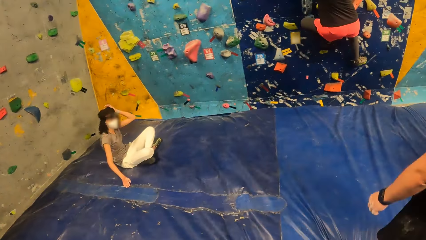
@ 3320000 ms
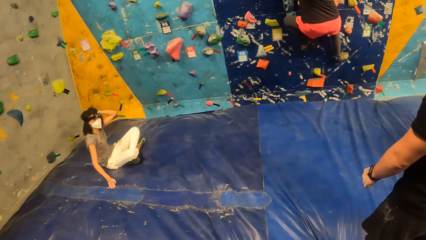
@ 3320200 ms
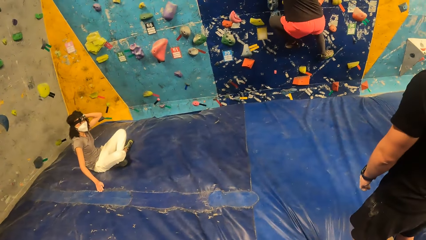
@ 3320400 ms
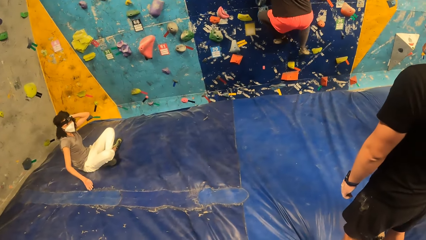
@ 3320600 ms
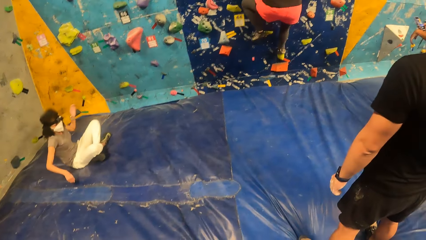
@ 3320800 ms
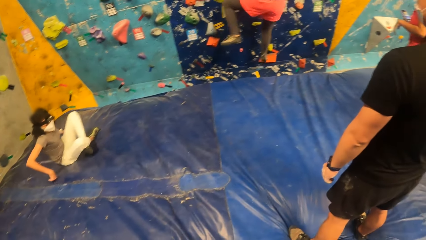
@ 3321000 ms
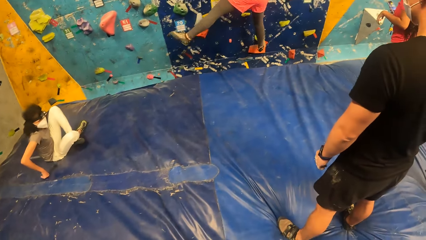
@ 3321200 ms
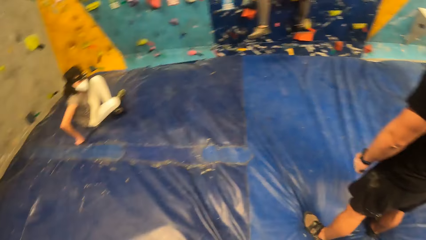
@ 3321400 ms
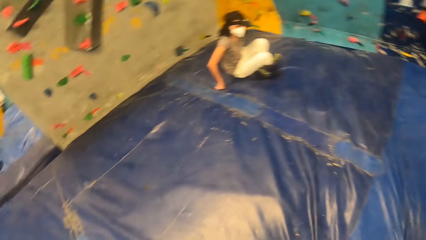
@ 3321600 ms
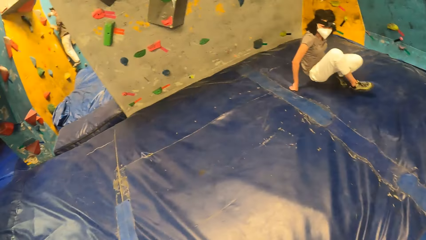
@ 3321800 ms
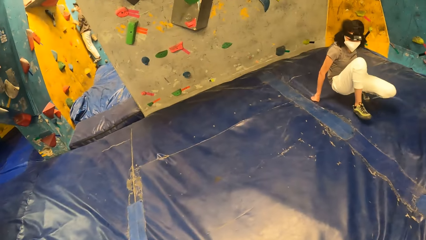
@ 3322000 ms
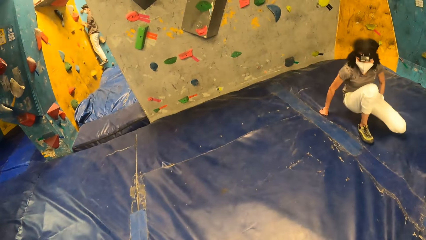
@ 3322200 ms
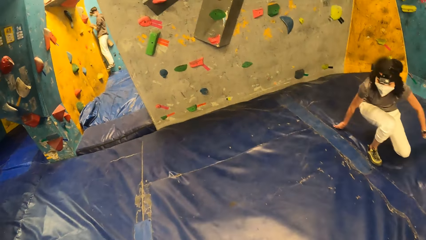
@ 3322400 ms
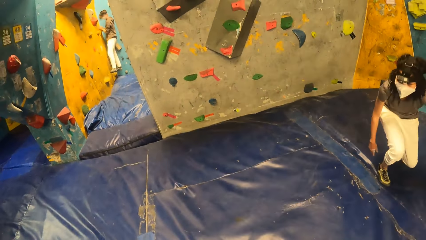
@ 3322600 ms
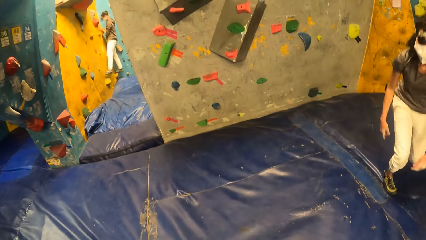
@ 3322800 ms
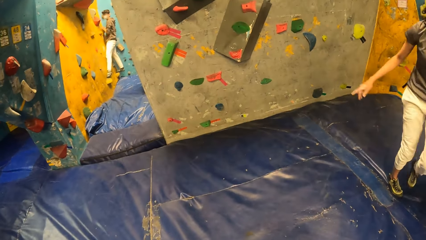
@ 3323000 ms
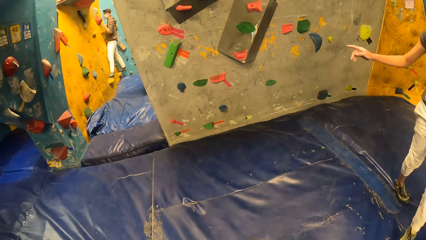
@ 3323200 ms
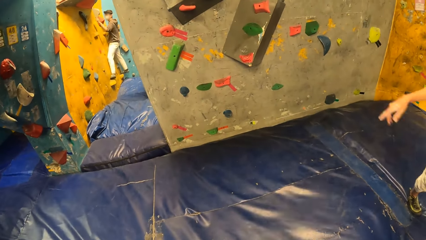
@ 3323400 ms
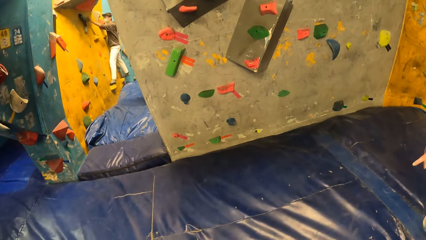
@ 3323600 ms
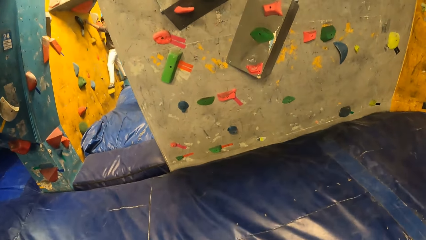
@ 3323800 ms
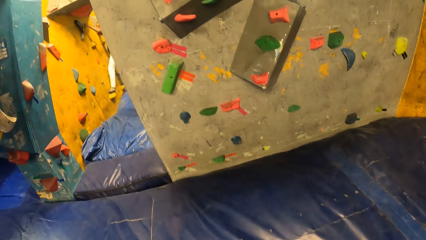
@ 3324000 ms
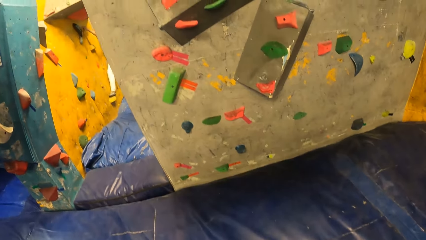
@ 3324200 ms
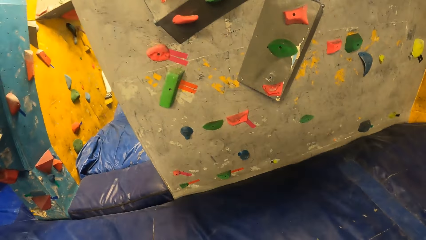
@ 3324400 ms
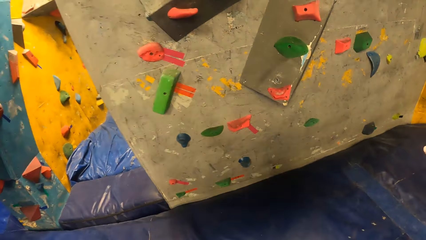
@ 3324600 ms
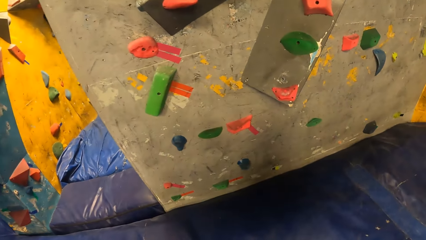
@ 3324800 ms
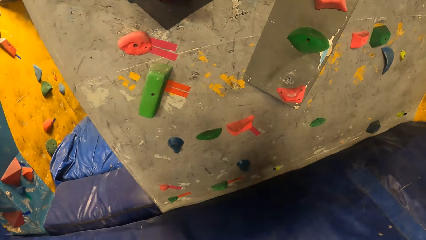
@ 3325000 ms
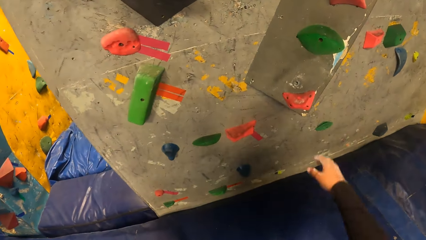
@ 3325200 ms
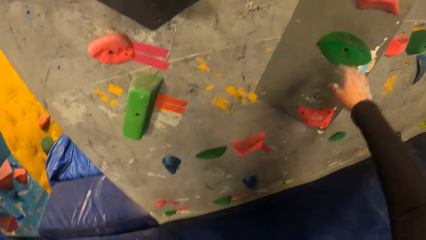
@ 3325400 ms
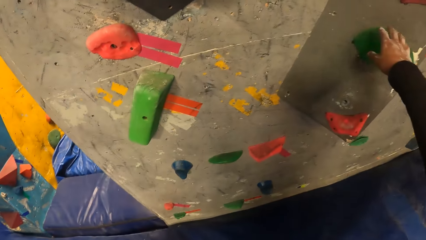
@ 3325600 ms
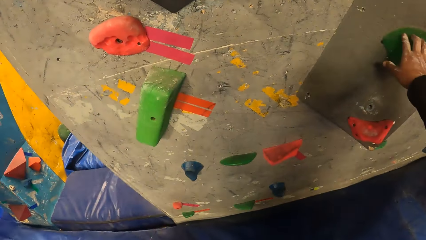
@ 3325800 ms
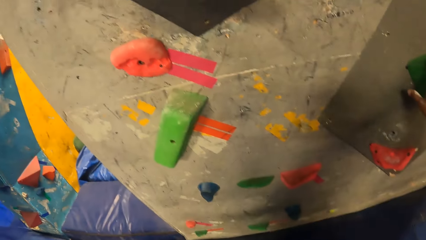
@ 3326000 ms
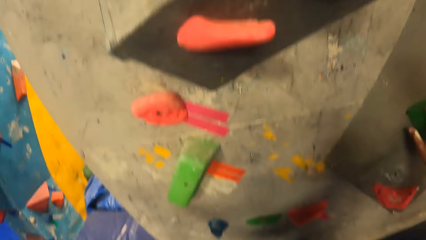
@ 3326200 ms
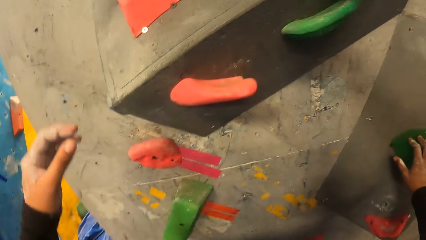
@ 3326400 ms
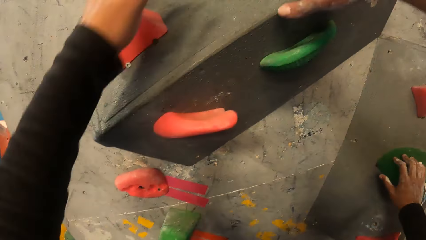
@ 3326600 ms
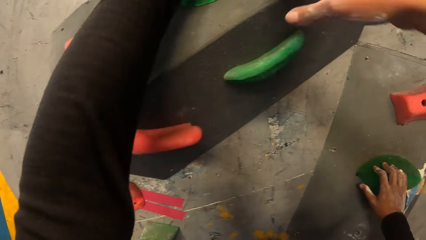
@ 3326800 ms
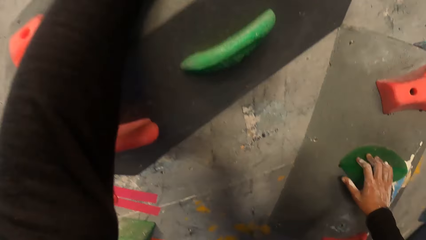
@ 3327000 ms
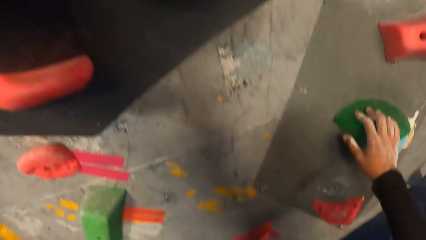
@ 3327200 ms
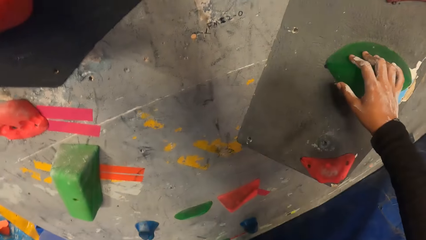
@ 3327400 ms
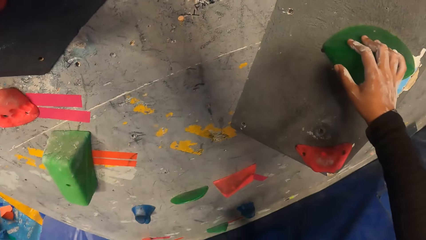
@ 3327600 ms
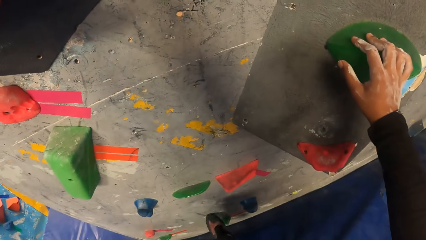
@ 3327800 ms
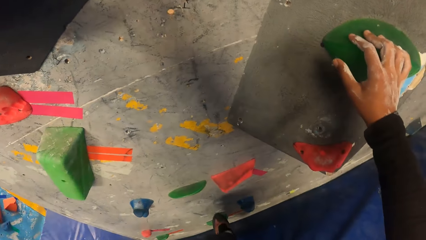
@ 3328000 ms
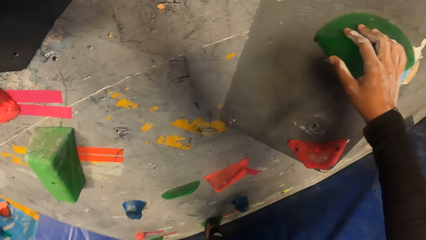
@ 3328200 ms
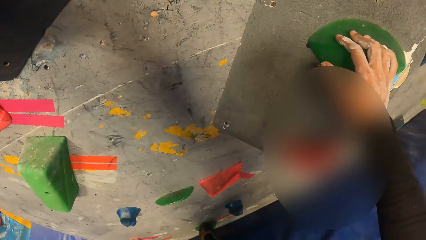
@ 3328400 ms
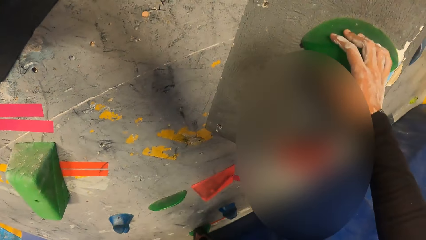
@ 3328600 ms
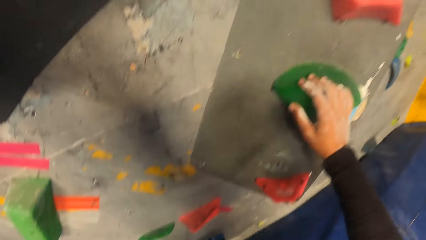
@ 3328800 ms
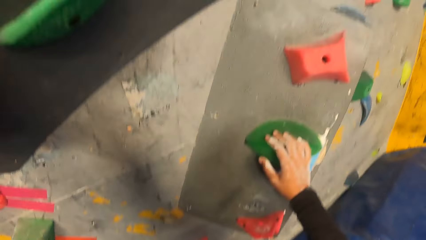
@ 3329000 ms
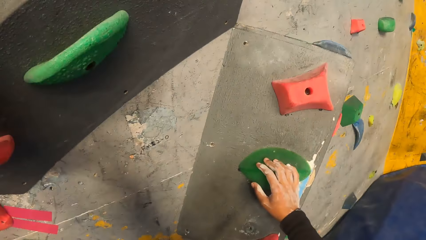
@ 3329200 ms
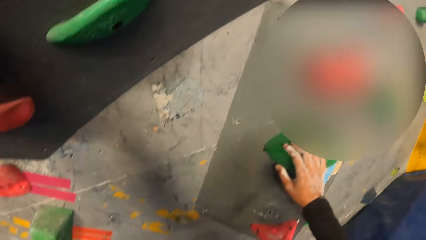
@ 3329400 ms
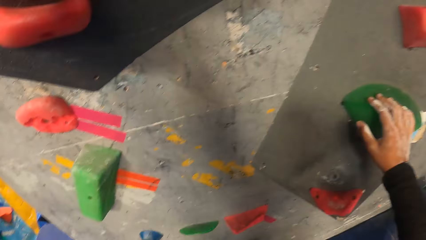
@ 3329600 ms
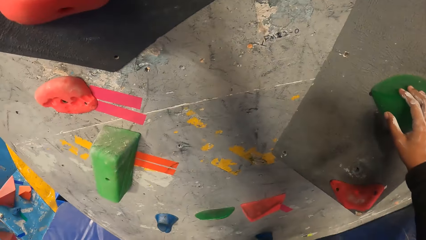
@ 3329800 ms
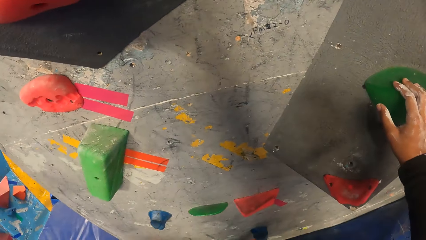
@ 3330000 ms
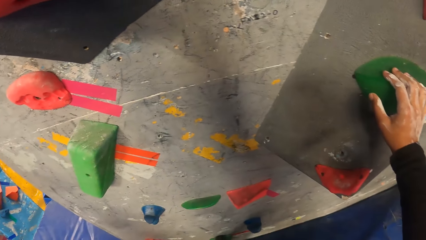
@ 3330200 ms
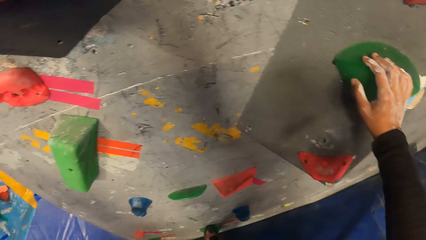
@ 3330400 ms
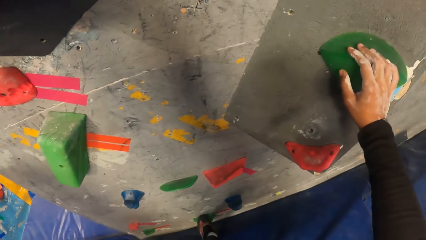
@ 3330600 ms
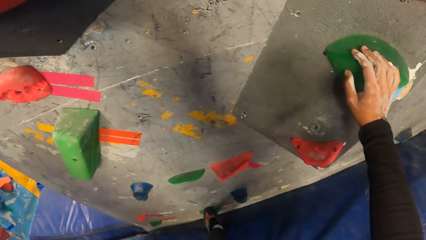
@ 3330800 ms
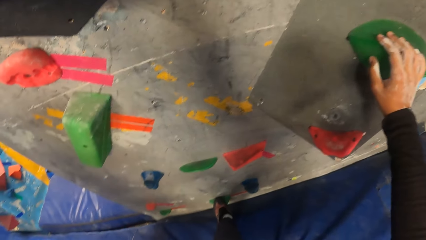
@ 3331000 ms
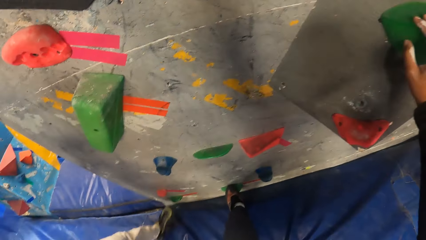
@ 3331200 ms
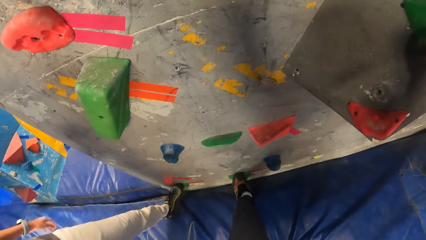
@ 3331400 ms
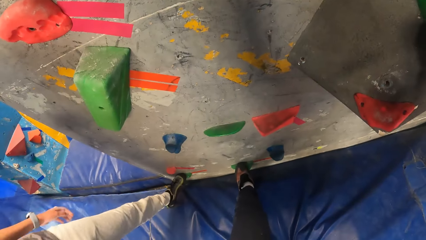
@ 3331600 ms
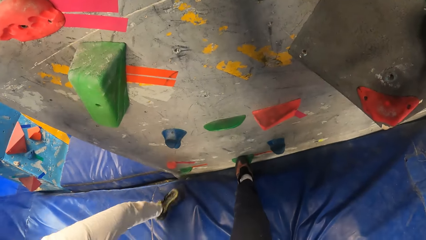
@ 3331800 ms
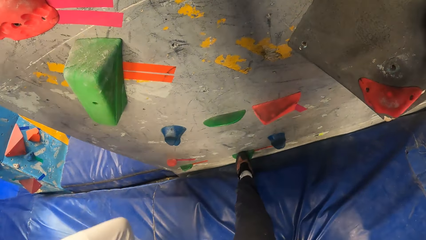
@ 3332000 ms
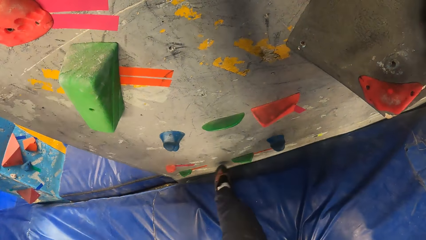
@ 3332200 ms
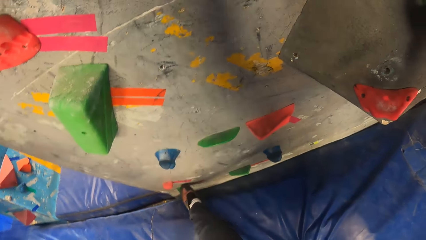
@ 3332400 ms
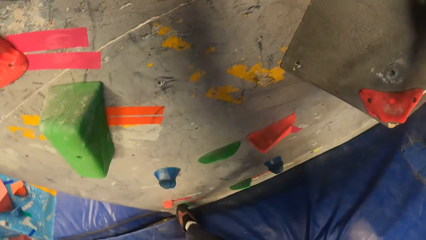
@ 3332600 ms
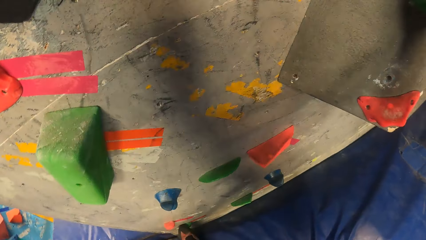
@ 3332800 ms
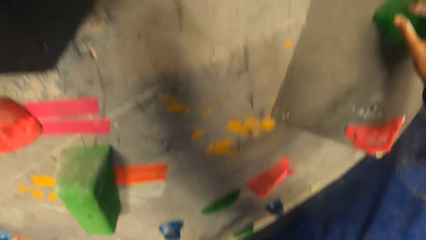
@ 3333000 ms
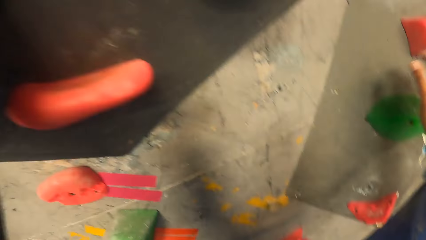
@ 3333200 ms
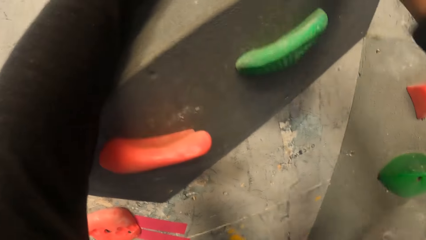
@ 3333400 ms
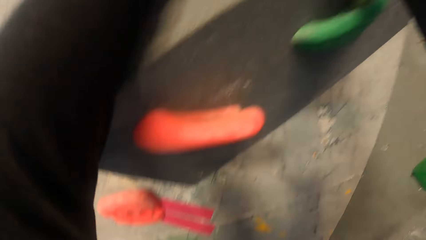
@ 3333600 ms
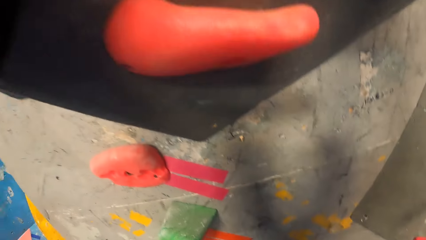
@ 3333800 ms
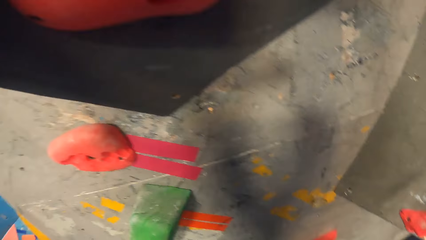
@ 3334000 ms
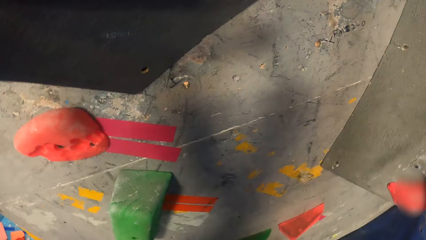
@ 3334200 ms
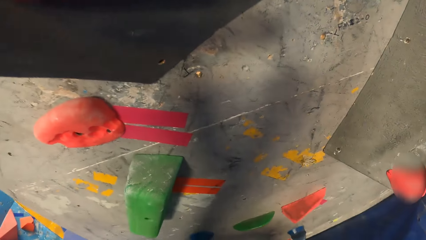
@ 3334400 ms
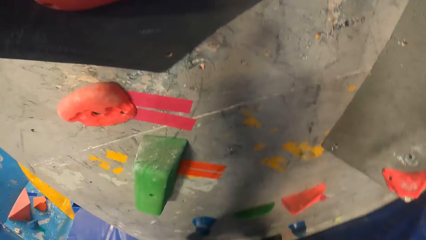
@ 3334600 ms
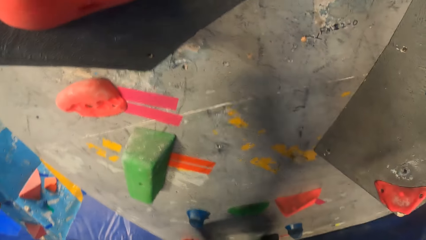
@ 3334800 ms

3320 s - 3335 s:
The camera wearer turns to the side, walks around, and holds a climbing hold. They climb the bouldering wall.
